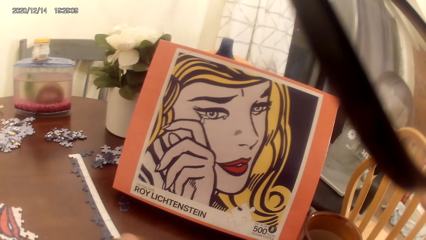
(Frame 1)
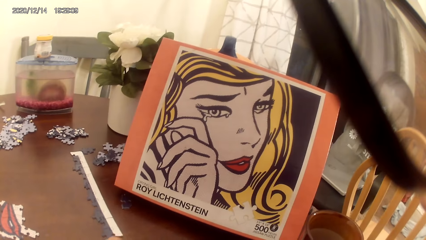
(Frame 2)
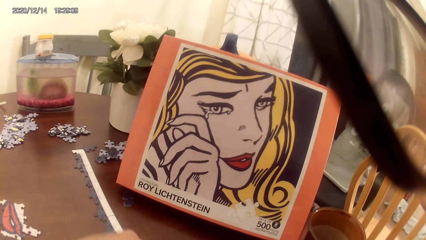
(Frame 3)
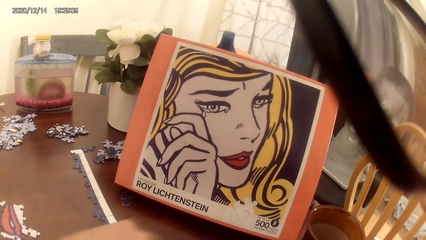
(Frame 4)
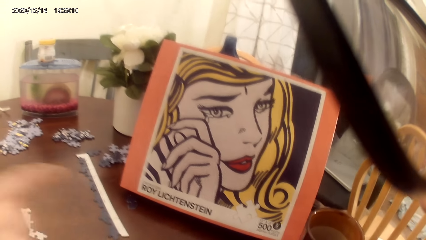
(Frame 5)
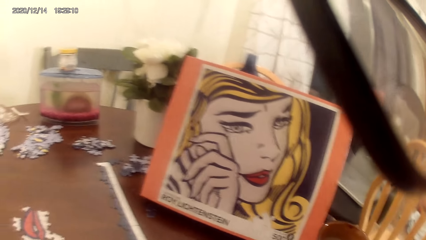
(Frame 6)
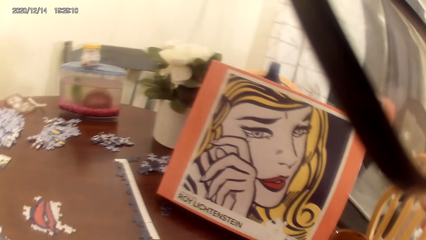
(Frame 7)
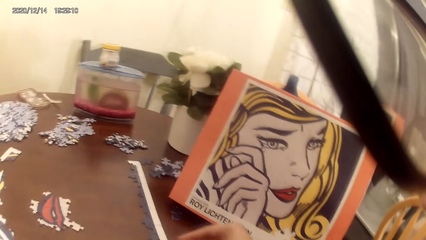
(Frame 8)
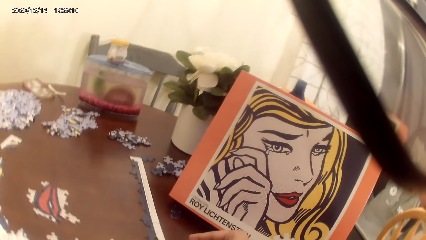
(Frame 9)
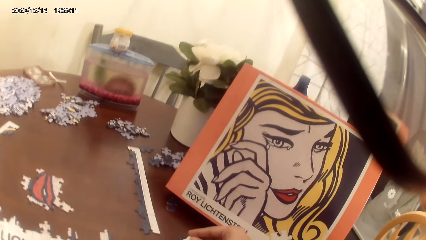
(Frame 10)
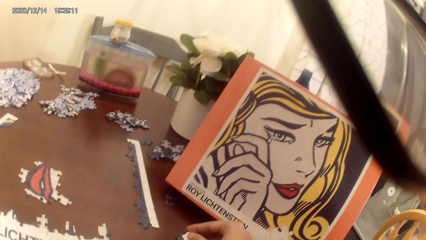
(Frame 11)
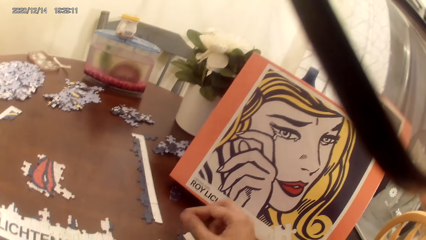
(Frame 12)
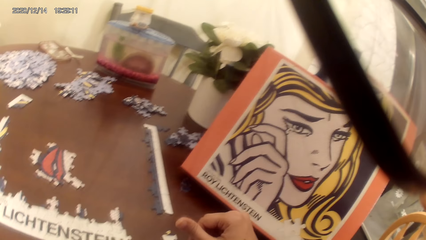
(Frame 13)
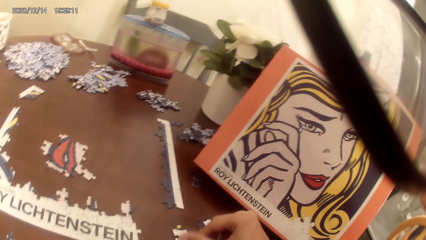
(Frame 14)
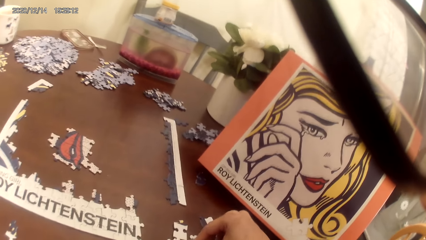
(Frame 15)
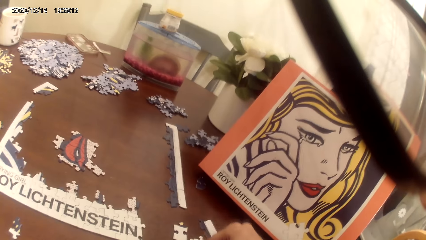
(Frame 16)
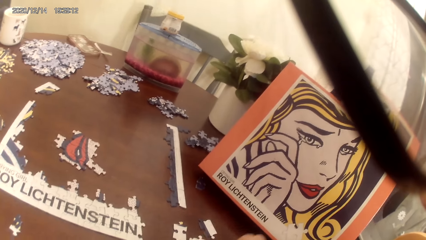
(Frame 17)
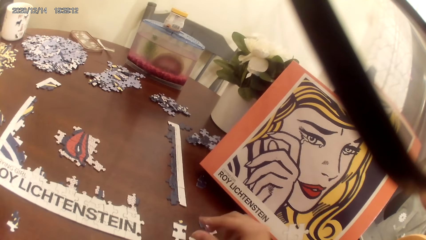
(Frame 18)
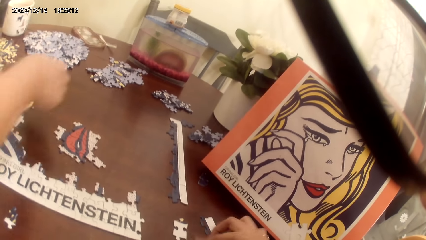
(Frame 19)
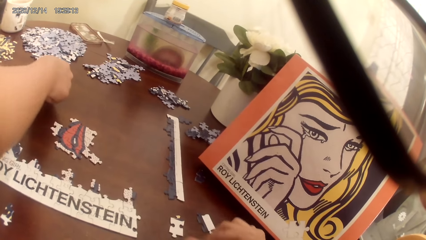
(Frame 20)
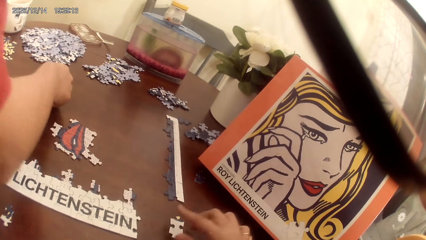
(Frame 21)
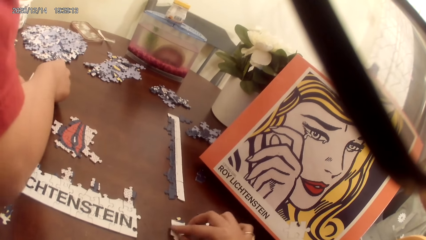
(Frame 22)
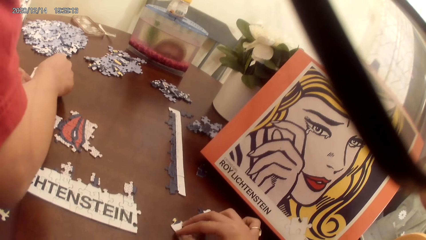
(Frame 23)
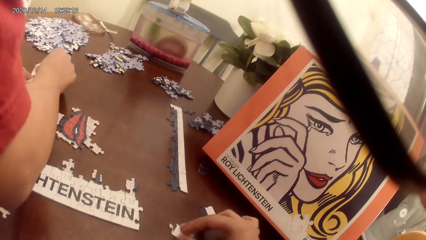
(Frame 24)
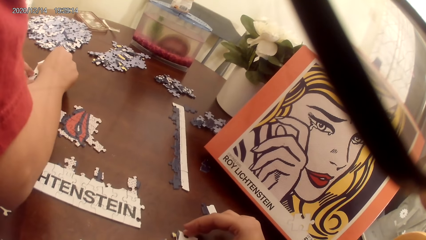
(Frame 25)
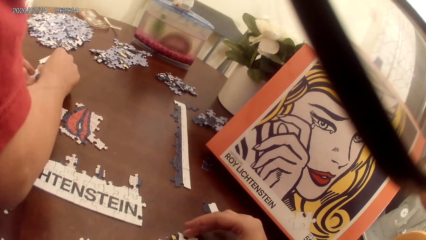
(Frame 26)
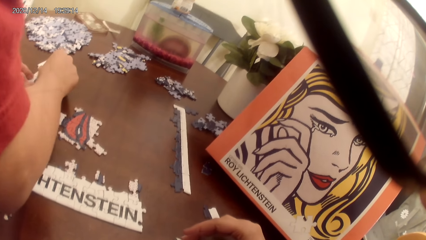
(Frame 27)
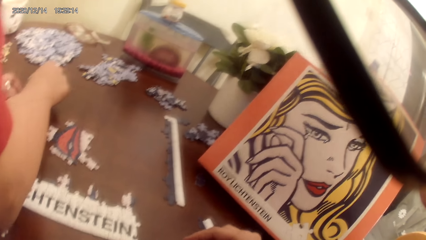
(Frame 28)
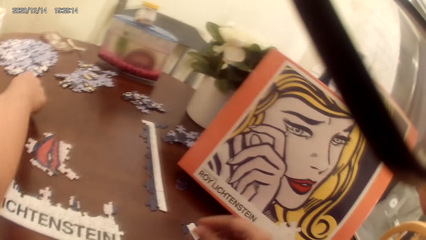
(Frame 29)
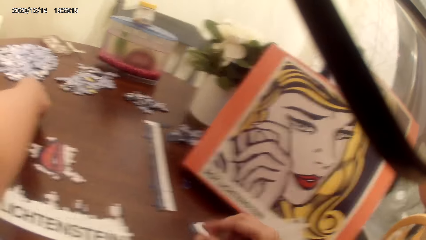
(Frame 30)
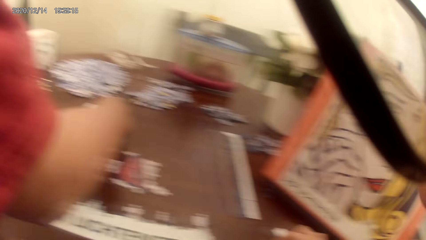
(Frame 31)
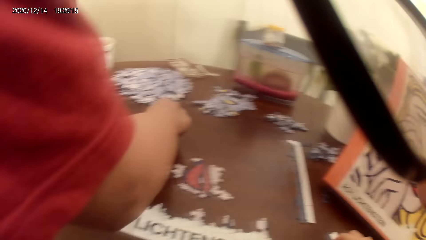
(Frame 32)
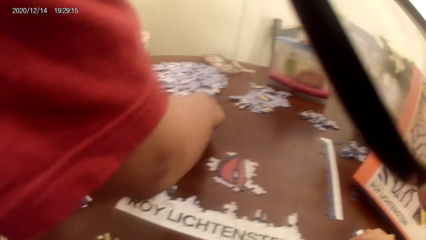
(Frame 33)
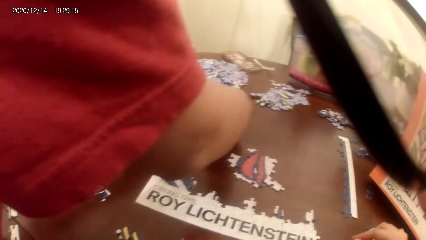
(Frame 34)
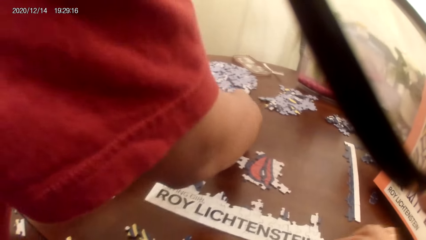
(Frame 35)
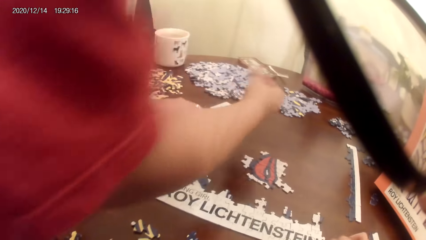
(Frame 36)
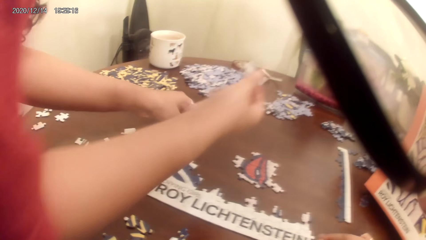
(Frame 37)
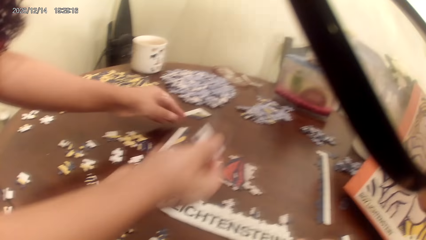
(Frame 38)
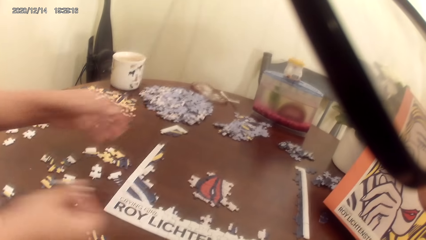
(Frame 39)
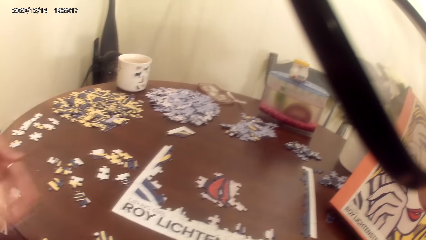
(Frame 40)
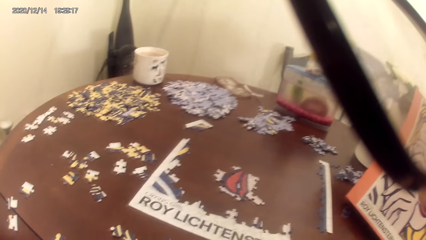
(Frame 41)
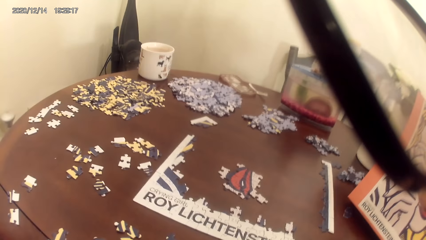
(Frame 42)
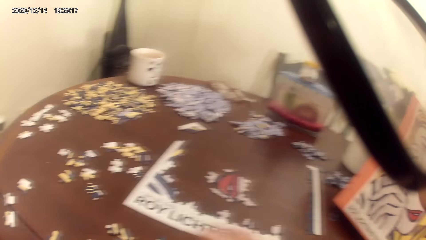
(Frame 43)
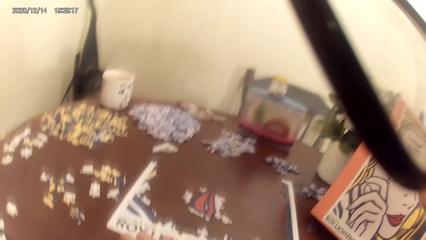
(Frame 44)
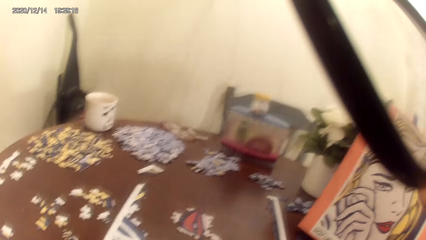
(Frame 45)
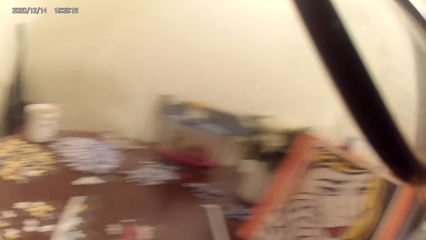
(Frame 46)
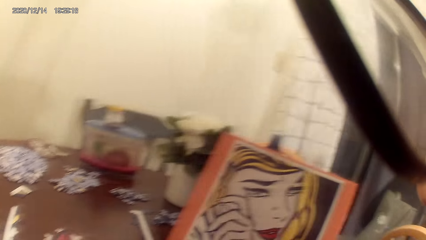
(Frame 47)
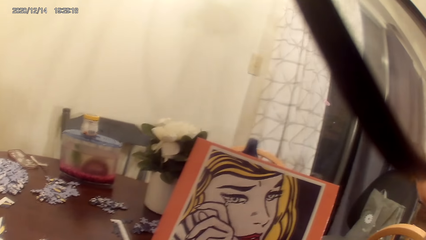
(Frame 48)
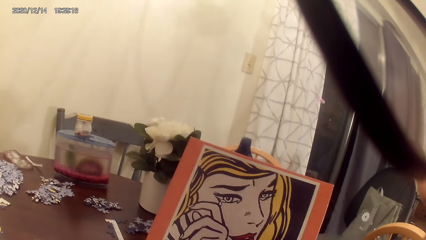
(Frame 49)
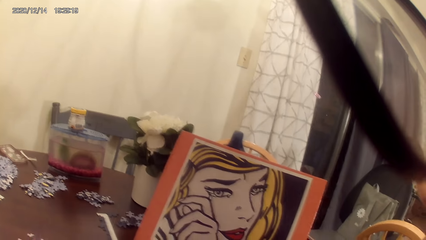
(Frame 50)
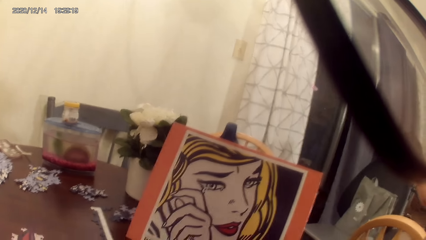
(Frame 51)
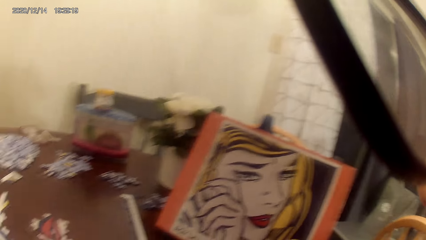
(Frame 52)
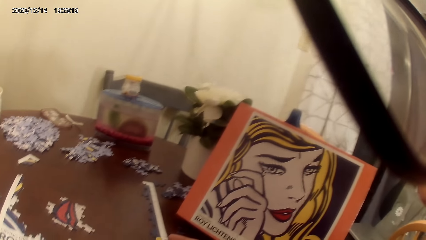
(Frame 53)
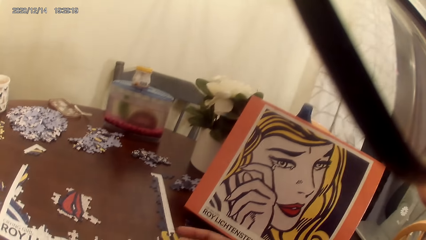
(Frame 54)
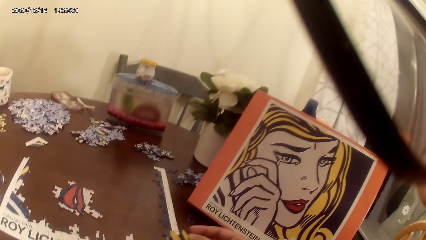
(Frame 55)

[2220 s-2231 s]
The camera wearer dialogs with a person. They play a jigsaw puzzle on the table.

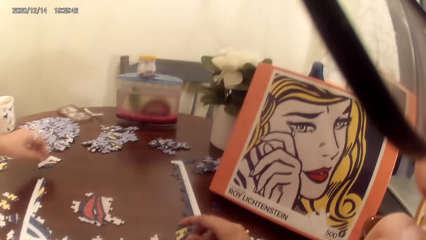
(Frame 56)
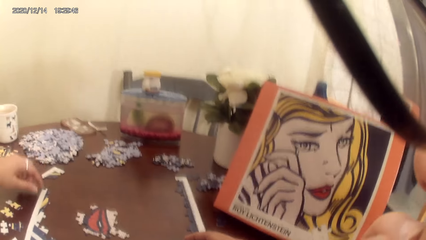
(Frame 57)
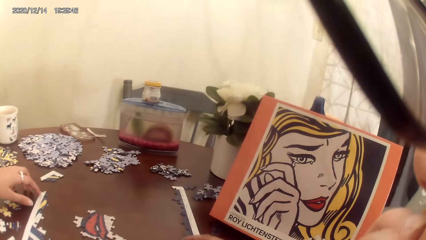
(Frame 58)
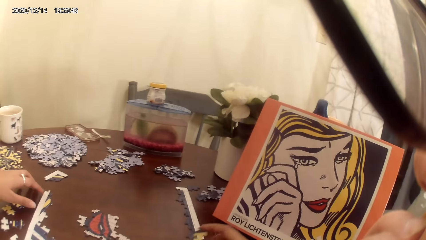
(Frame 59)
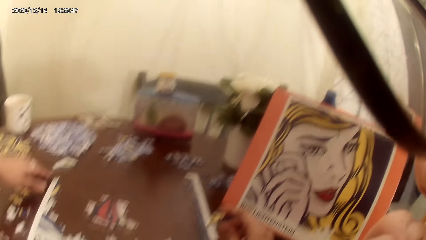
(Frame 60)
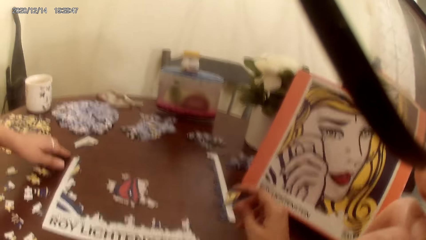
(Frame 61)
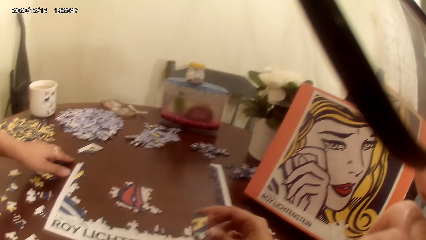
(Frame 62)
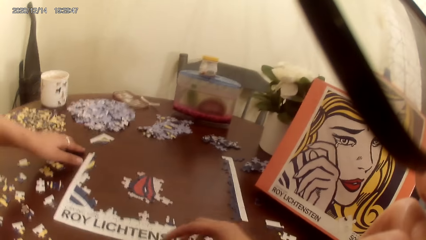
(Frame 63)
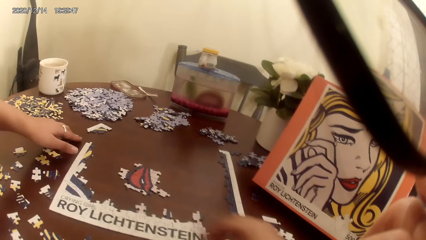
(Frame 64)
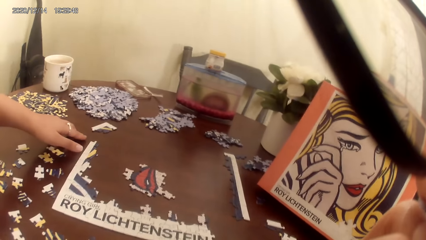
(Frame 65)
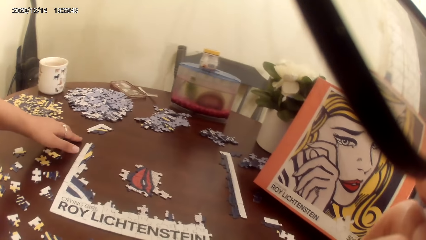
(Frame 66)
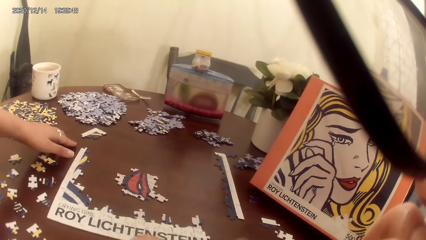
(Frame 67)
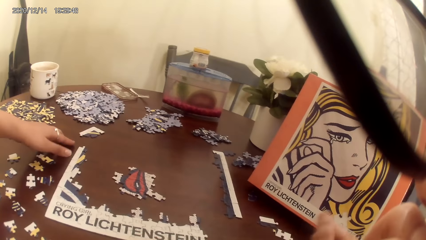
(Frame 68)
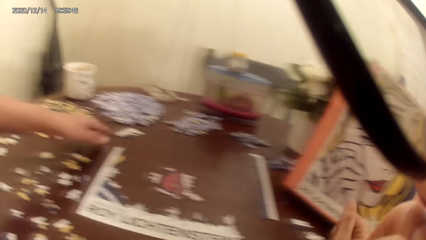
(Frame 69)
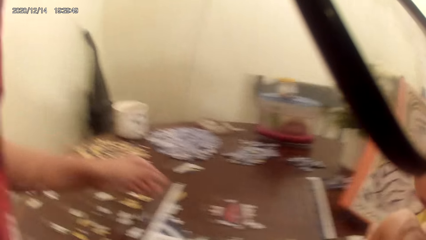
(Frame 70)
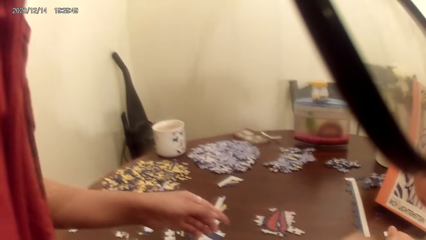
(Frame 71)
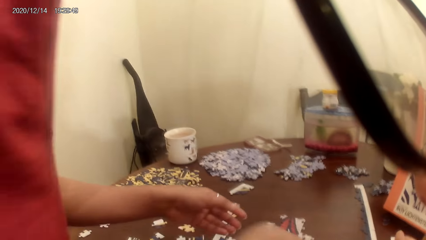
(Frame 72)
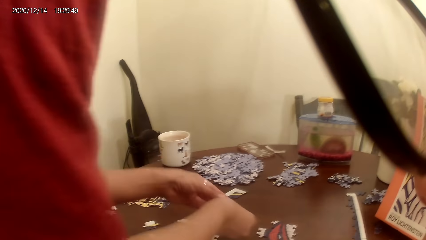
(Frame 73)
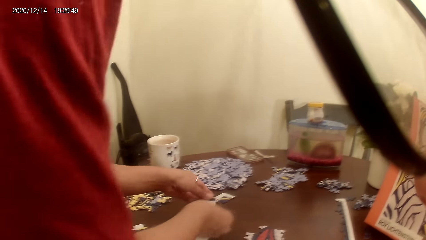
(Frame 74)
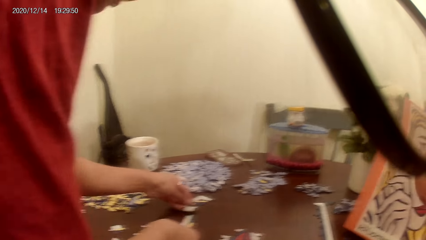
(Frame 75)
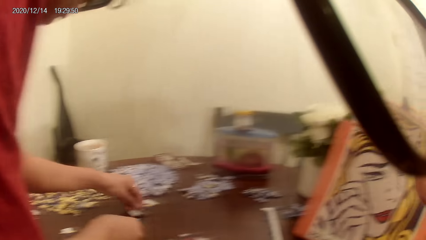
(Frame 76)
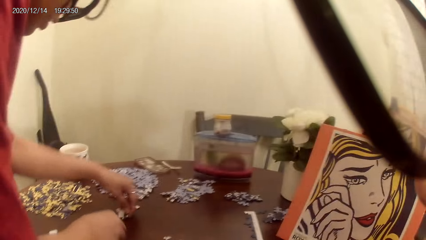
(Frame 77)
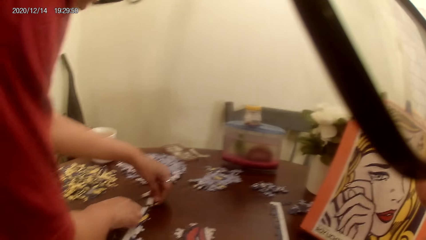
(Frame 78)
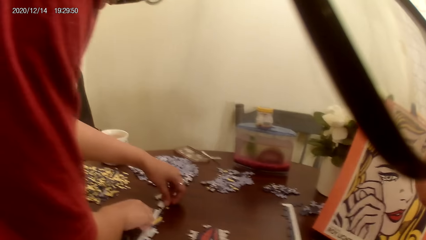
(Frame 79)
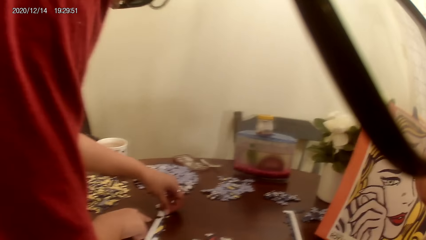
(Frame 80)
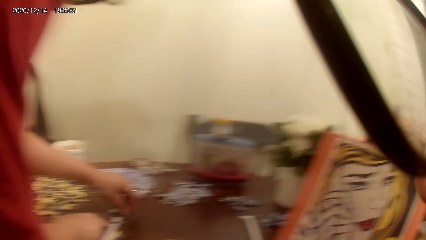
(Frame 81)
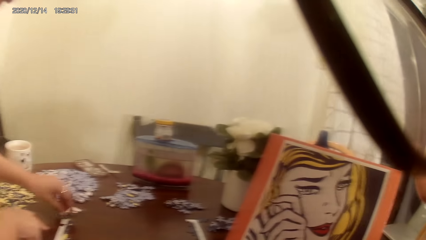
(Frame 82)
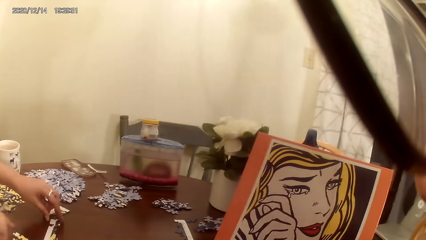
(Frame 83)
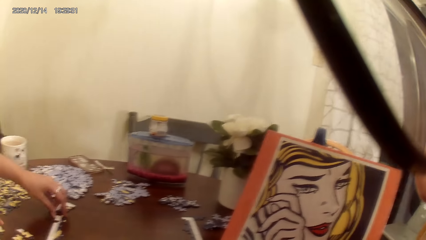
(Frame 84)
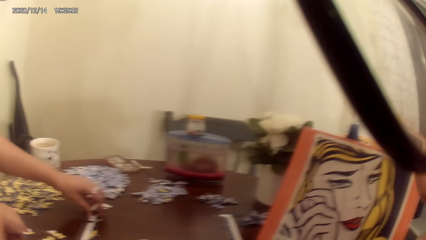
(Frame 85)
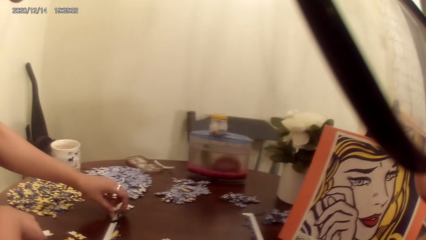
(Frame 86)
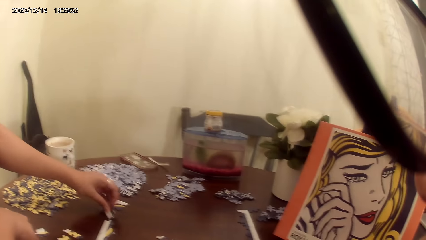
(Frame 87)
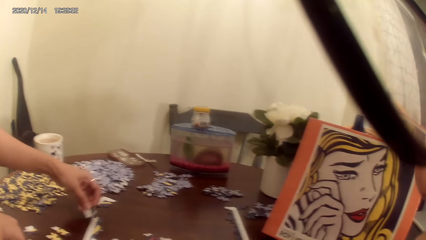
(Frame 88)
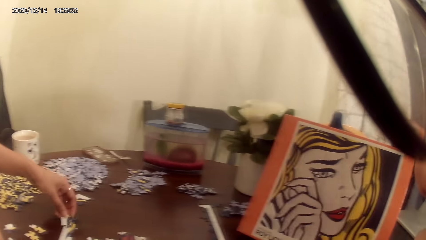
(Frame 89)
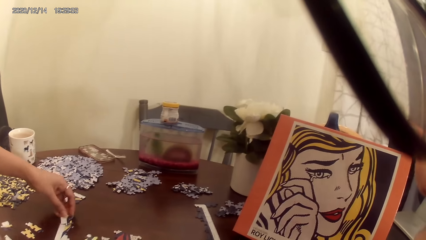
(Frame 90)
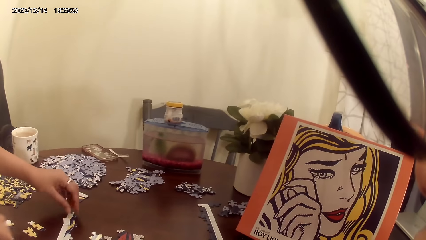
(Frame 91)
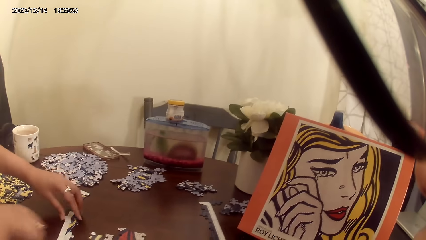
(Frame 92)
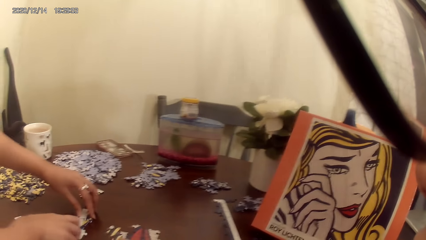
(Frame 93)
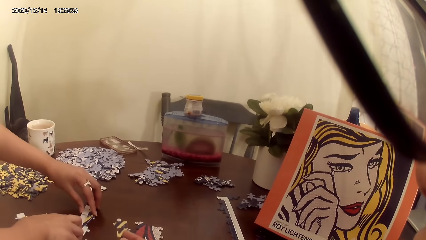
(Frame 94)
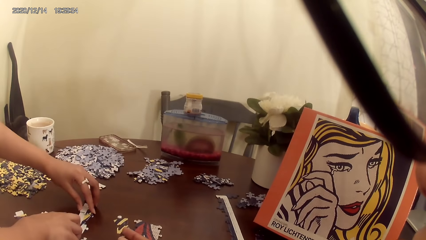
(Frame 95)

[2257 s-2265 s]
The camera wearer plays a puzzle game with a woman on the table. They dialog with the woman. They converse with the woman.
